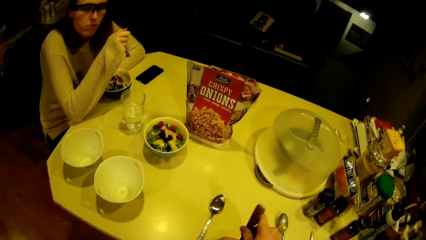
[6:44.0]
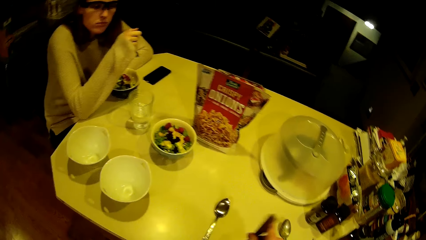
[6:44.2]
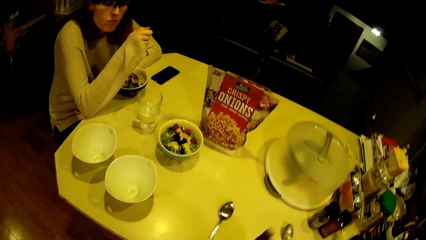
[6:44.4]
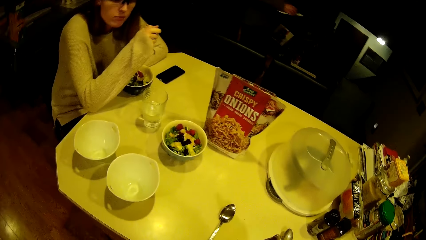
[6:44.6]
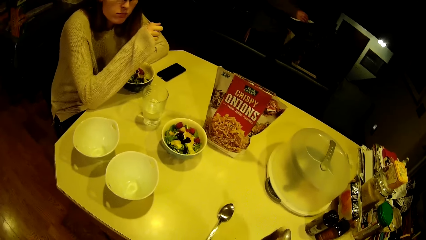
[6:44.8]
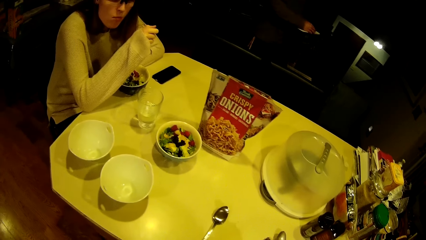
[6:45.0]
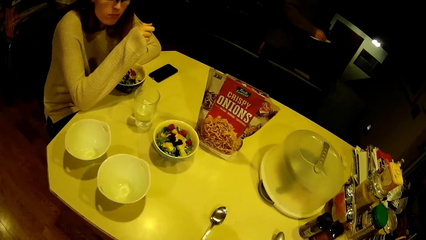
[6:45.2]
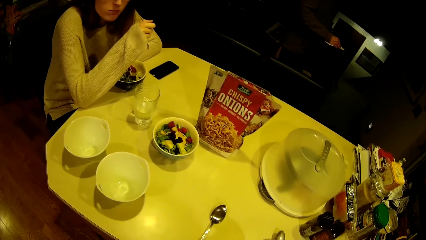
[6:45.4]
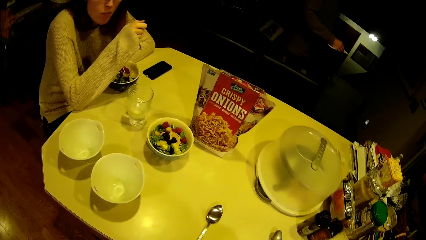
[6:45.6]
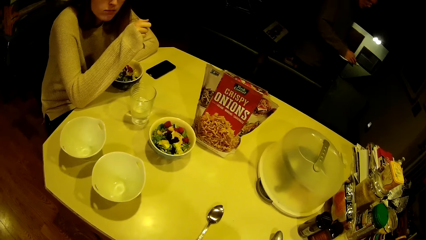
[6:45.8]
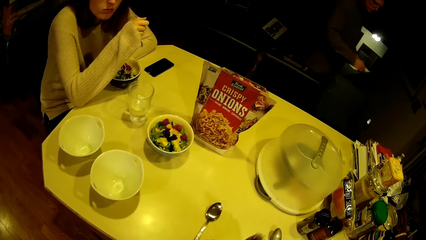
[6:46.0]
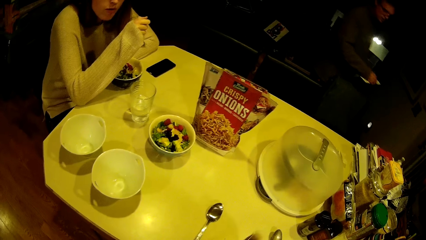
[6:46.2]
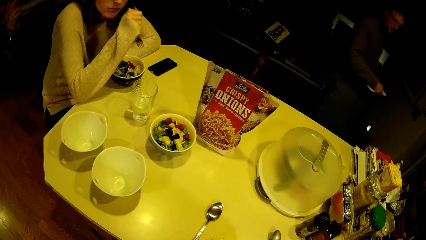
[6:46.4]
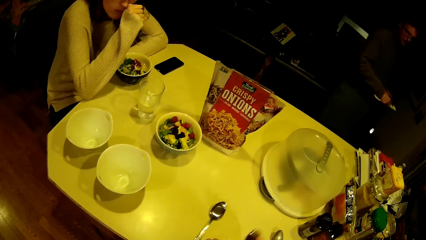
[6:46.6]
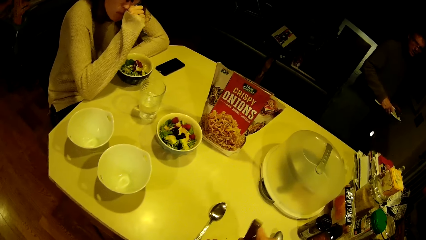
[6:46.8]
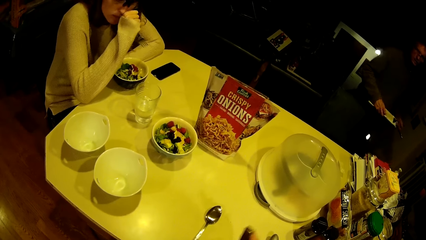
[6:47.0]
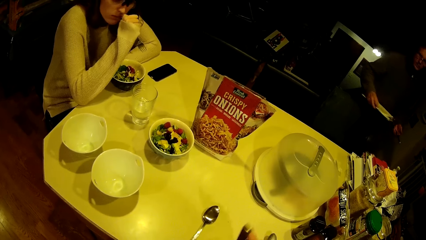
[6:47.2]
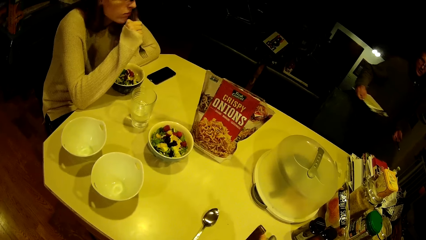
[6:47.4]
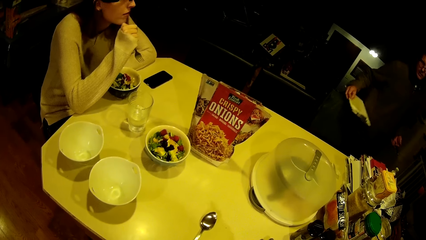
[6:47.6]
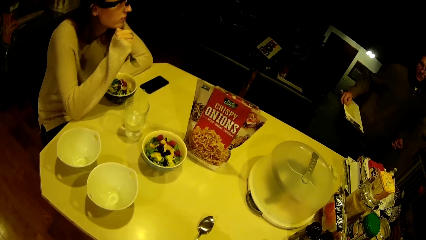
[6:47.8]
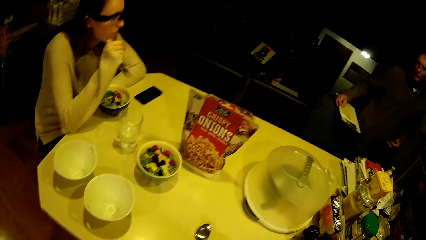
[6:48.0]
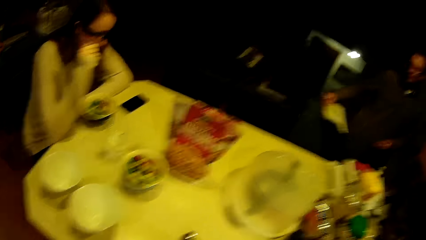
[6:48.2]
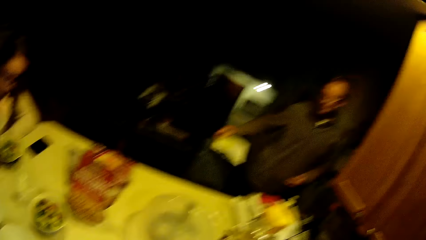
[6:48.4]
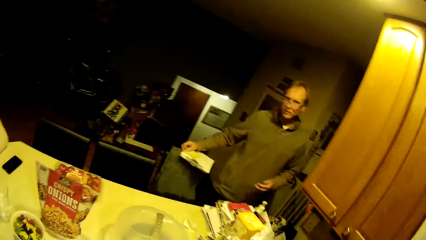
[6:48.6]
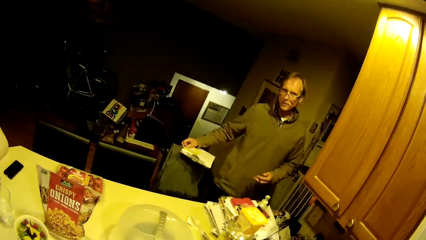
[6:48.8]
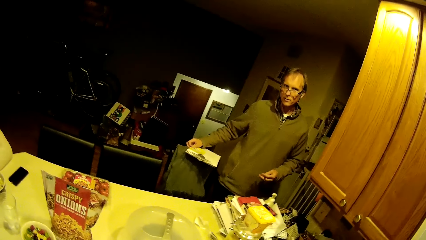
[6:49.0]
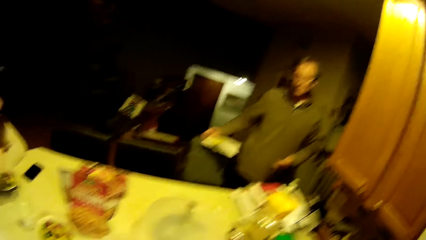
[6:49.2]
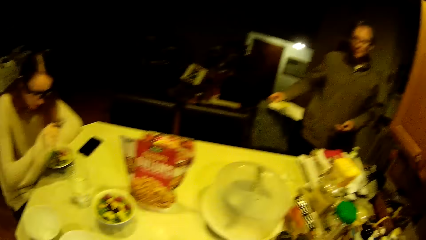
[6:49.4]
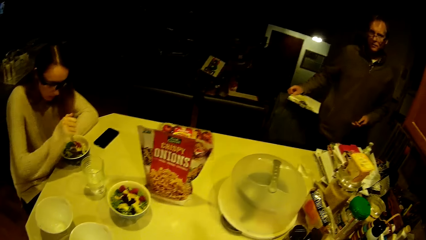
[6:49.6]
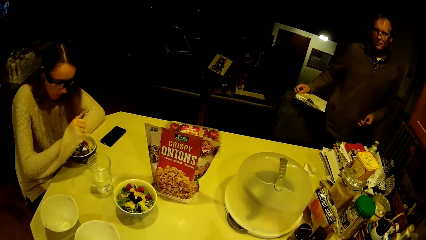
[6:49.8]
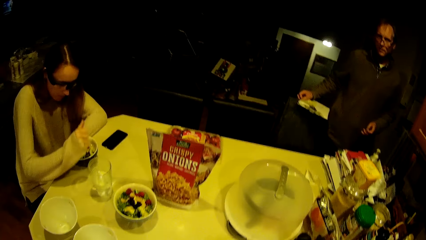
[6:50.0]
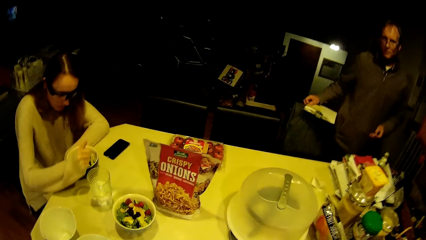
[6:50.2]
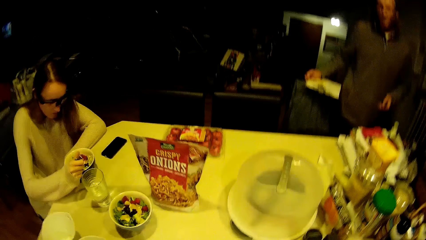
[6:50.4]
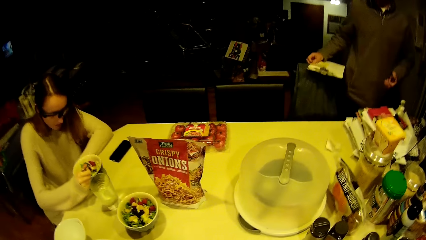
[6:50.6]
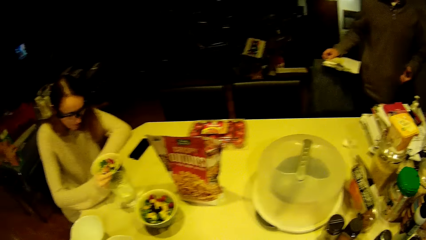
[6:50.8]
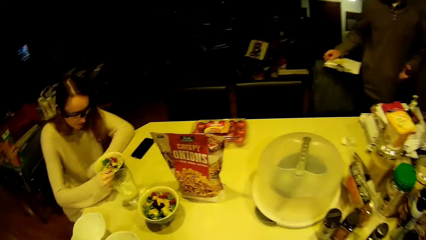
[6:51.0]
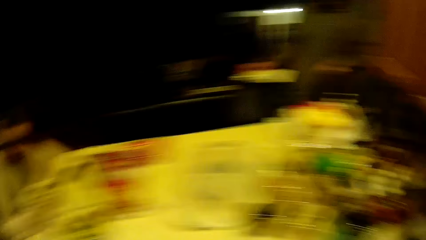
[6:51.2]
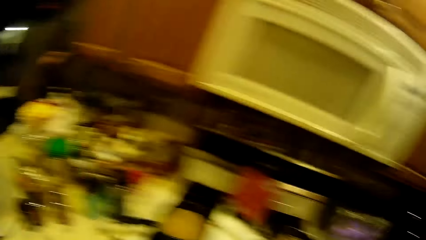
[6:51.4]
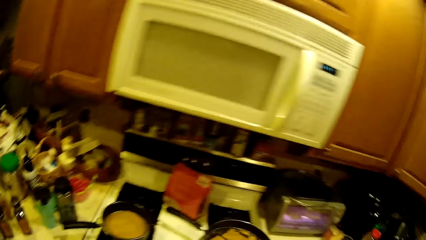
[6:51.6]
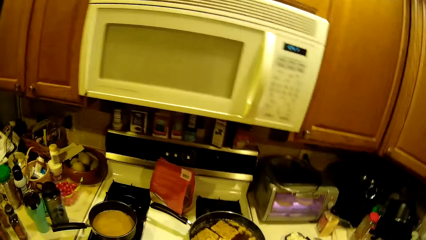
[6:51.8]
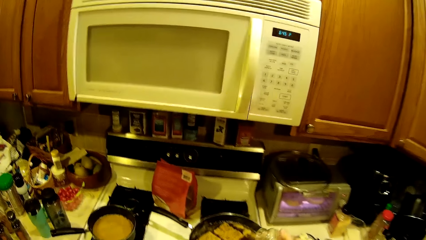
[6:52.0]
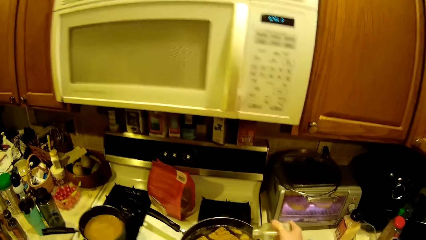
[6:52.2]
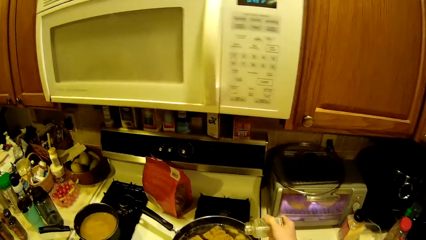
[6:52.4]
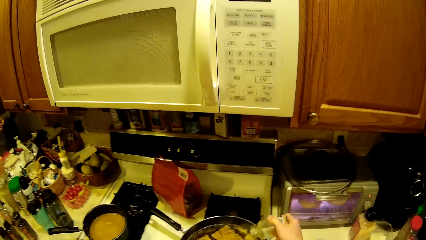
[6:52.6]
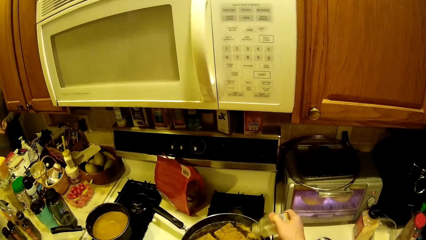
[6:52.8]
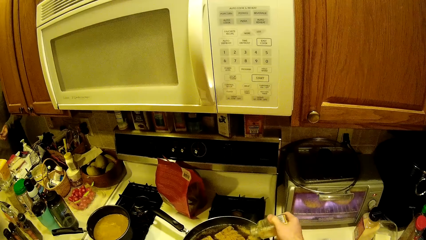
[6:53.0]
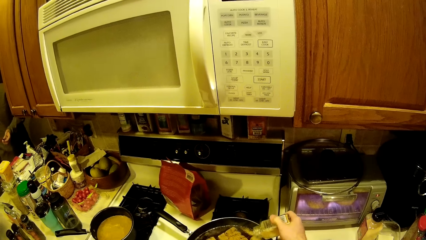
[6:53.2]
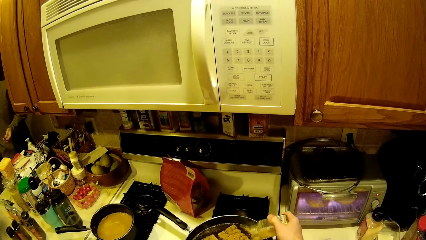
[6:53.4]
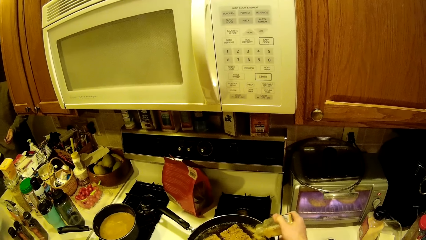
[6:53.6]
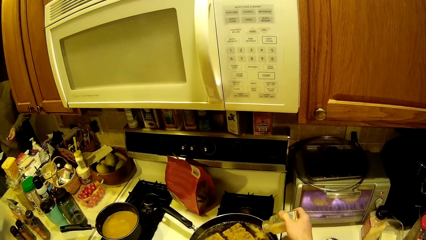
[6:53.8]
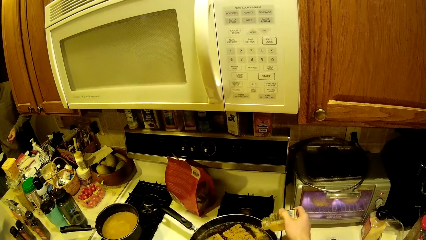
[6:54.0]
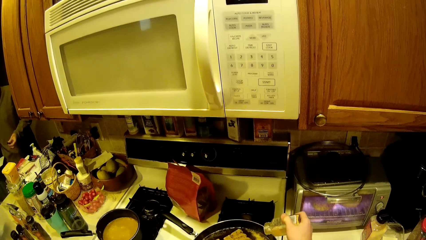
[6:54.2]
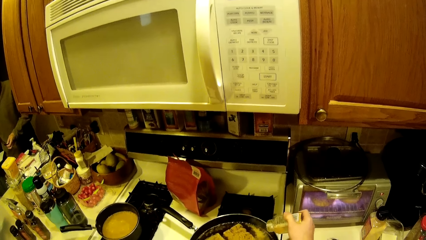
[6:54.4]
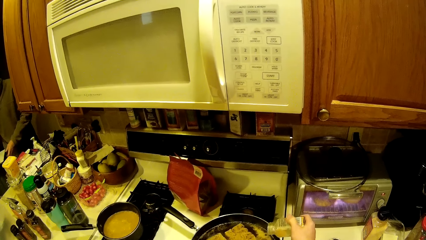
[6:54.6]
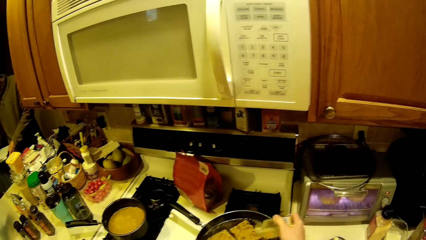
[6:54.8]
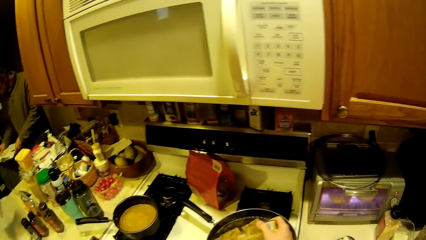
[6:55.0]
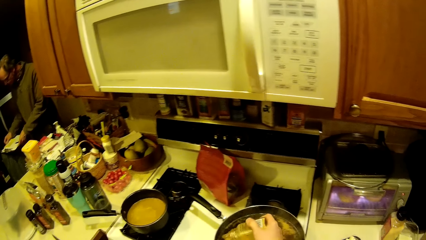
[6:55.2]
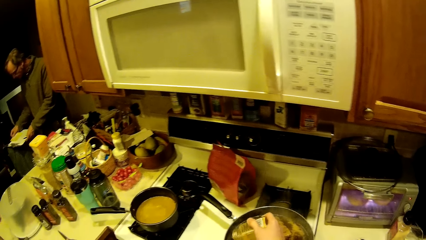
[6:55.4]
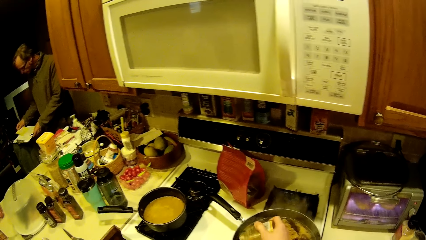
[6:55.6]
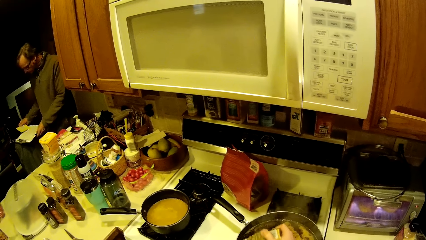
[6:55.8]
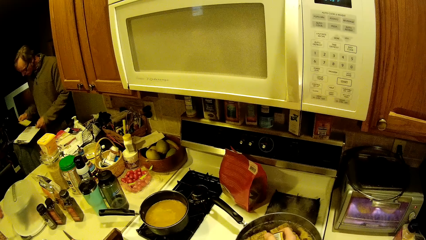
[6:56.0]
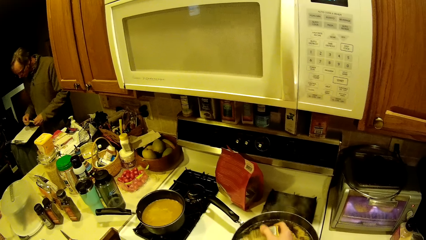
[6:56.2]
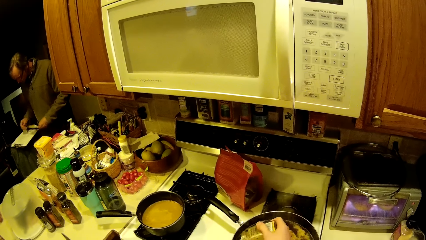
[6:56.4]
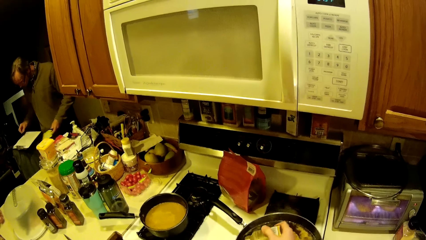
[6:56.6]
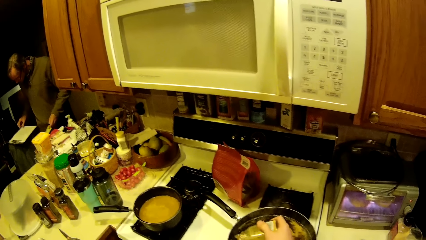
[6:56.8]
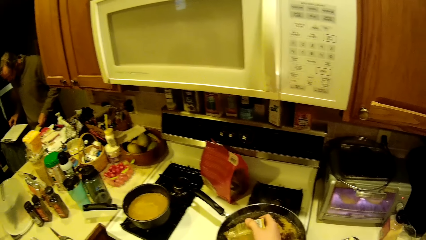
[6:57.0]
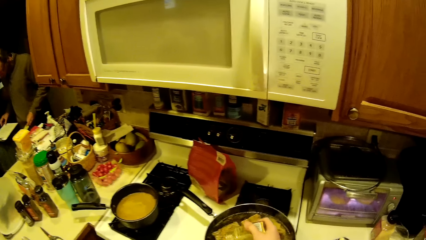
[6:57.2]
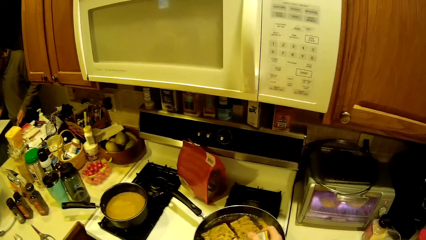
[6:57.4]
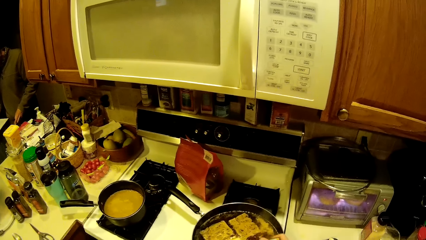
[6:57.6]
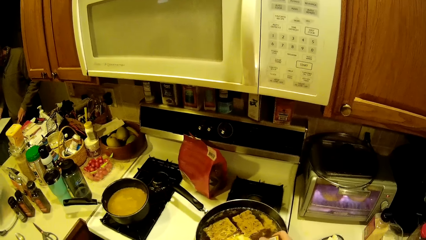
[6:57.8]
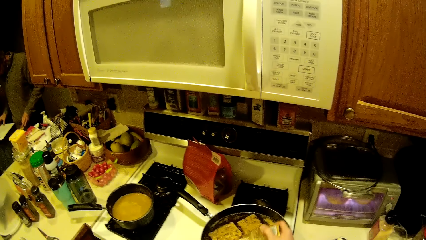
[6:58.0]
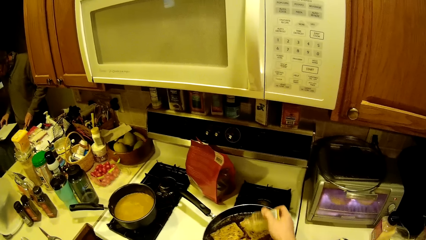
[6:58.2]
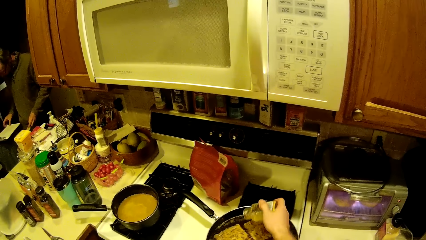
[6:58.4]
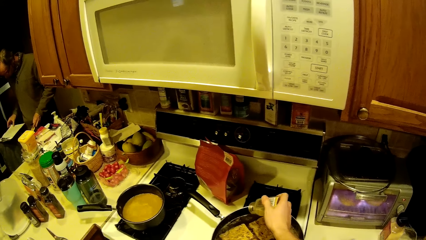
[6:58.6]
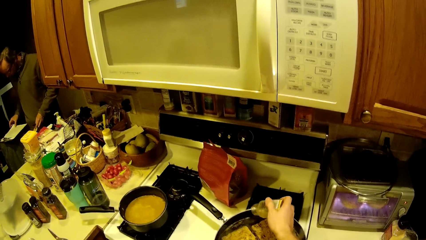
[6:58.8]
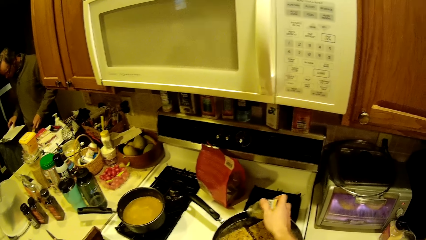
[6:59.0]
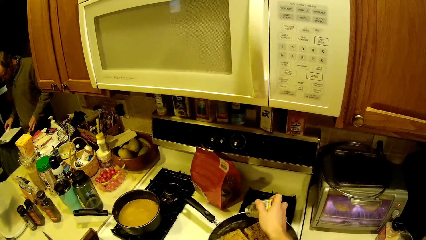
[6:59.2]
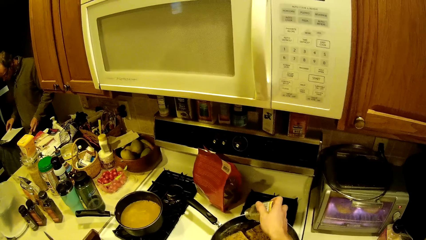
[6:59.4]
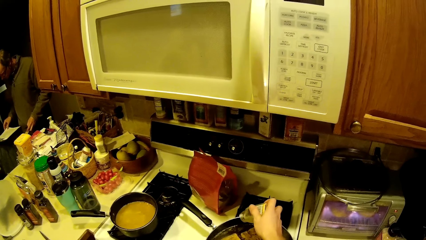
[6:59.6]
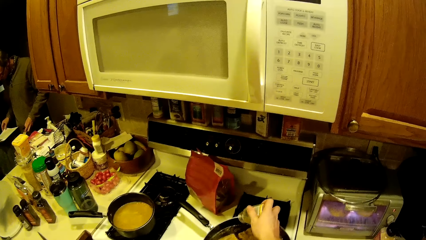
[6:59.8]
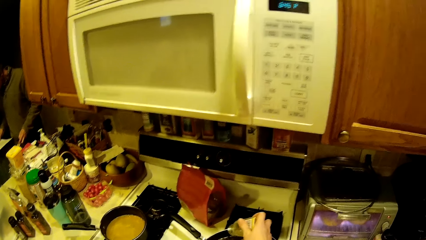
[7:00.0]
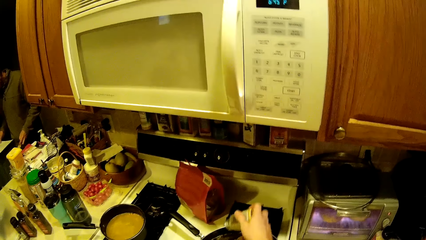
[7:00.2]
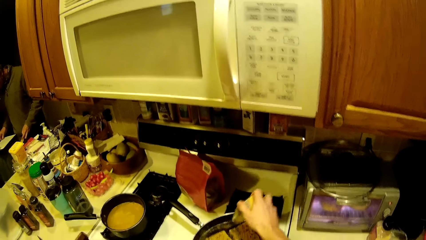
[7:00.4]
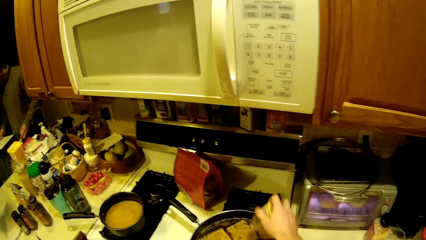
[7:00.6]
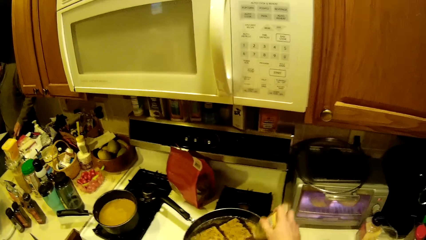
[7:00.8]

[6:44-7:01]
The man walks towards the kitchen counter top. The man places a slate on the arm of a dining room chair with his left hand. The camera wearer applies pepper from the pepper jar into the fry pan with his right hand. The man moves a piece of paper on the slate with his right hand and passes the piece of paper from his right hand to his left hand.
